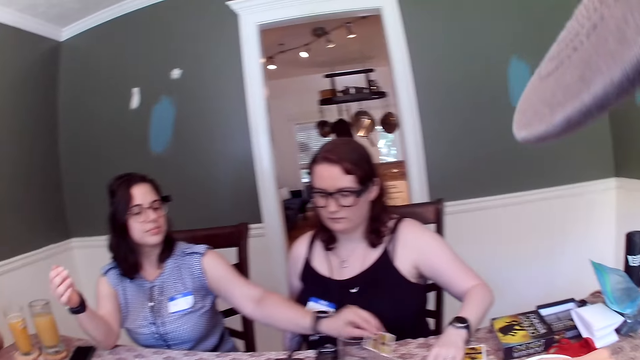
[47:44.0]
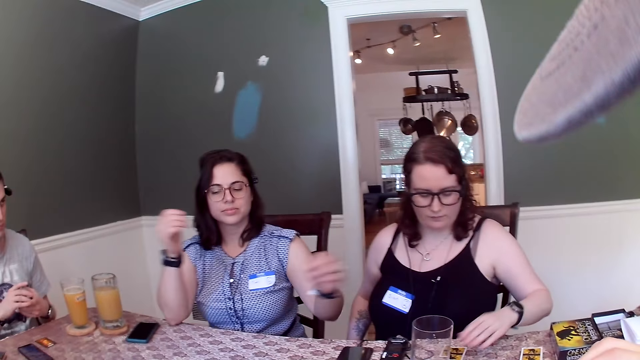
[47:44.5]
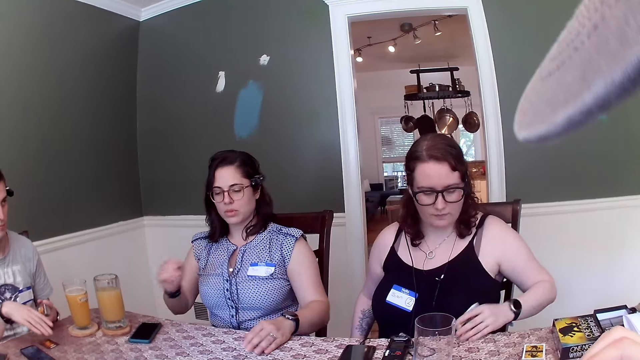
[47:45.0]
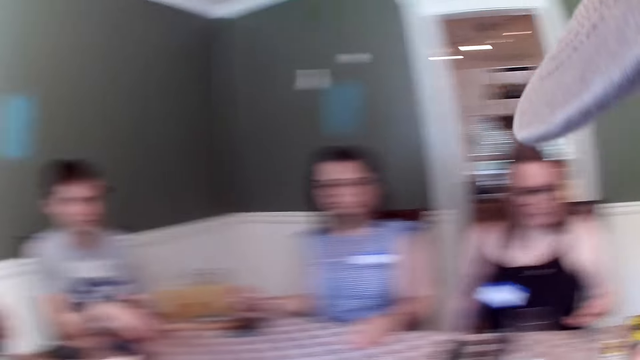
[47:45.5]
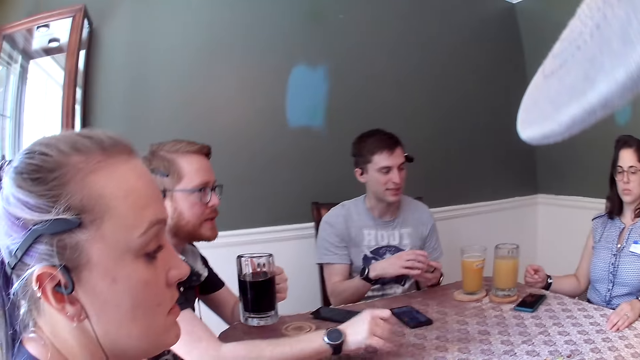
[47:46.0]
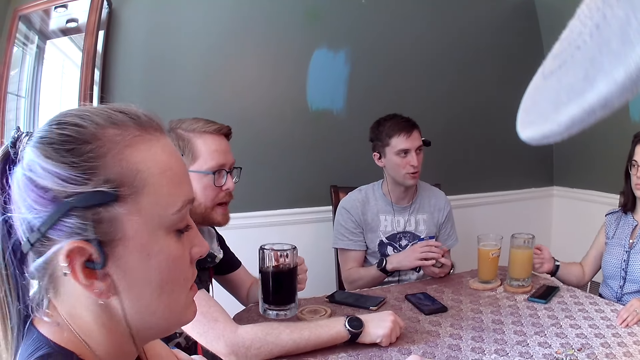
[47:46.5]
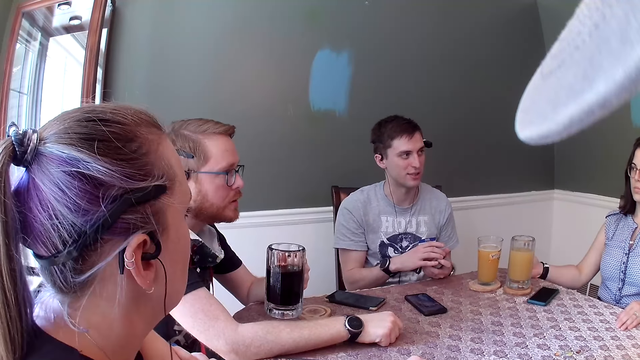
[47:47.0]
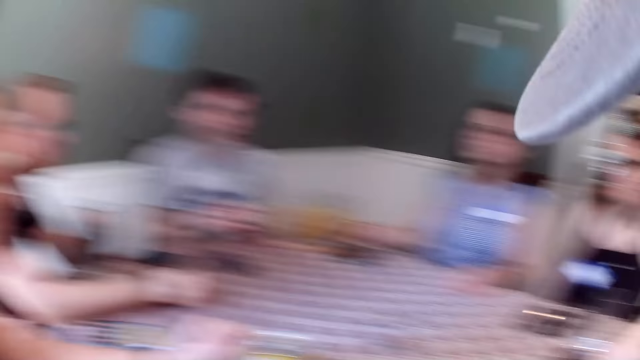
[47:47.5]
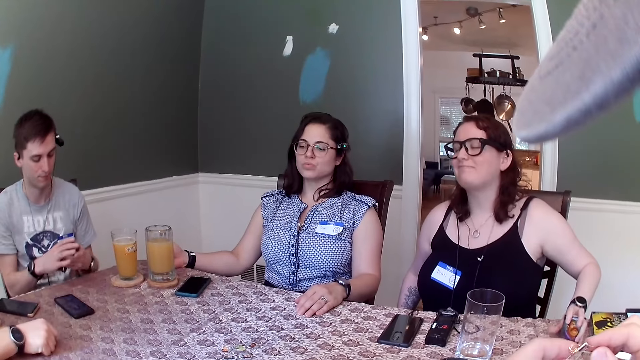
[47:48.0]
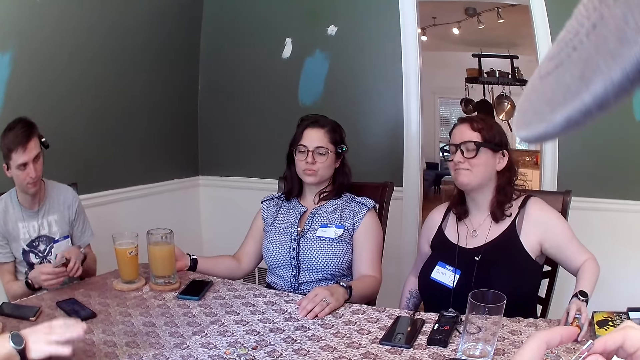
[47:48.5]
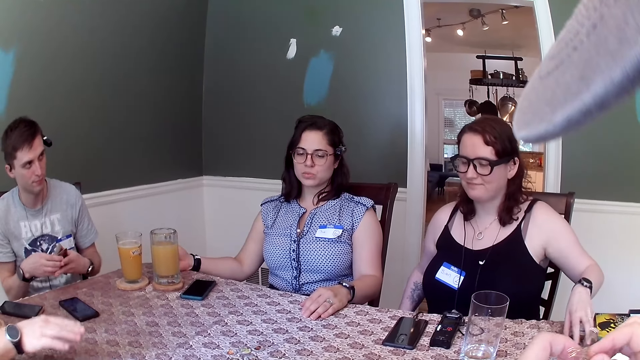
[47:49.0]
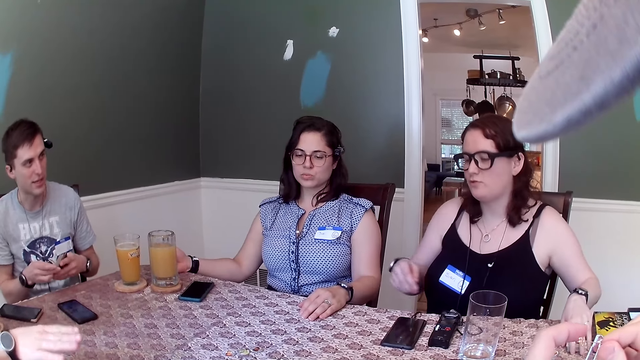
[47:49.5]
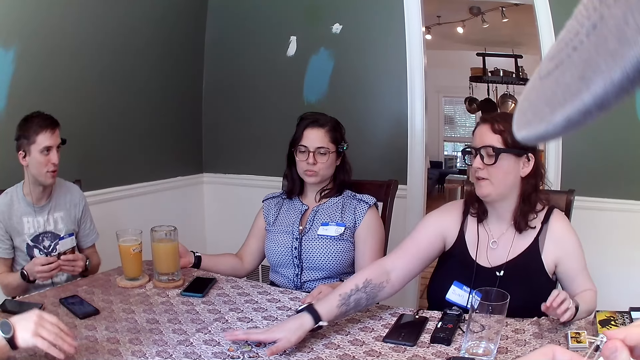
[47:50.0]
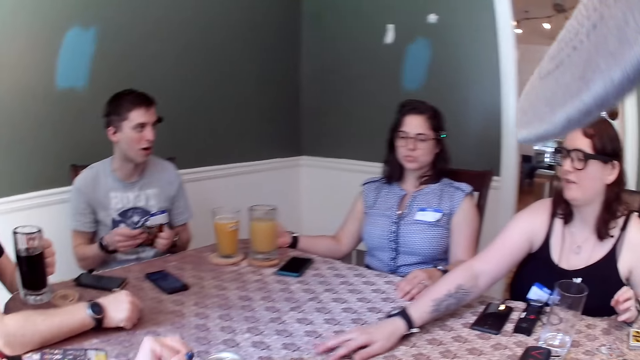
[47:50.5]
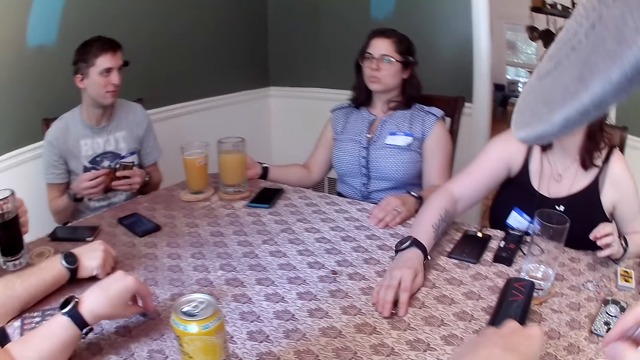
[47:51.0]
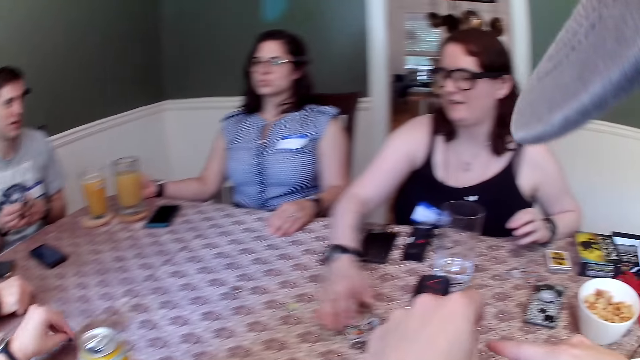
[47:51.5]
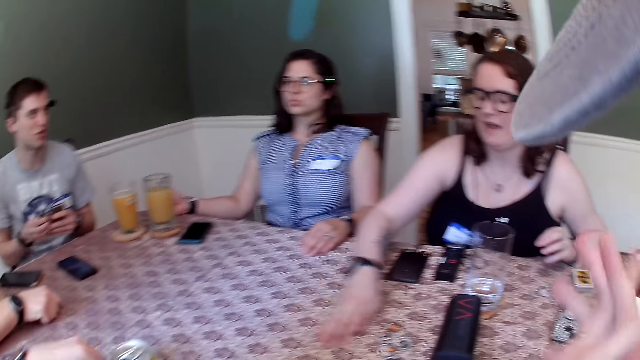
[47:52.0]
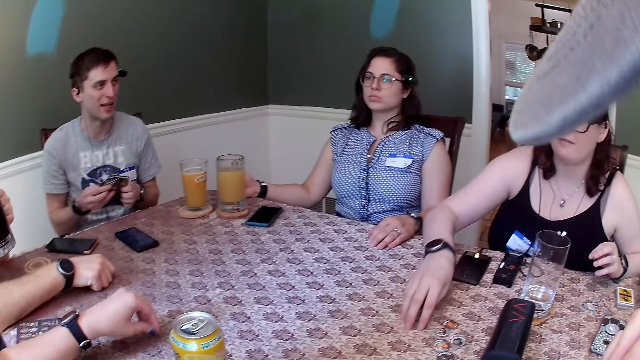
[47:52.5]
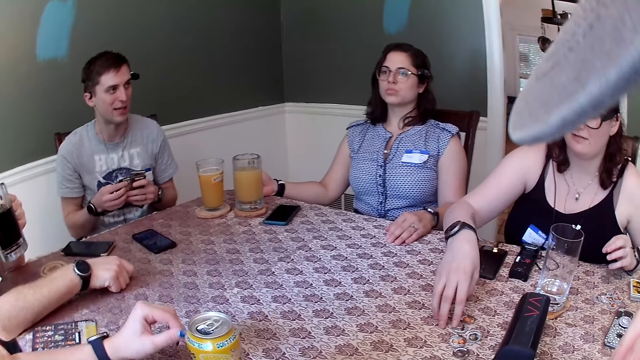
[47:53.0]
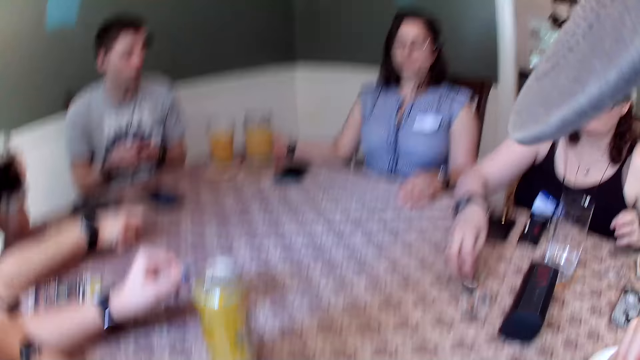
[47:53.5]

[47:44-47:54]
A woman places the game card in her left hand on the dining table. Another woman picks game cards on the dining table with her left hand. A man picks game cards on the dining table with his right hand. The other woman places the game card in her left hand on the dining table. The man shuffles card games with both his hands. The other woman moves the game chips across the dining table with her right hand.

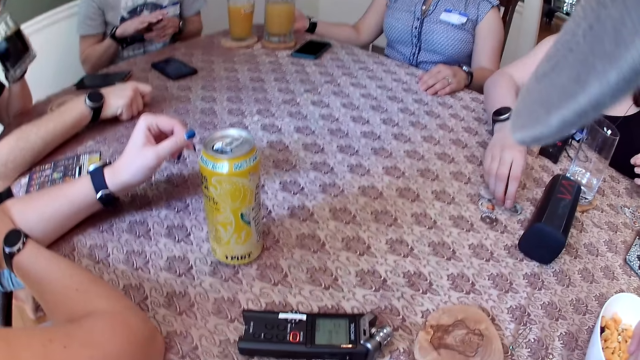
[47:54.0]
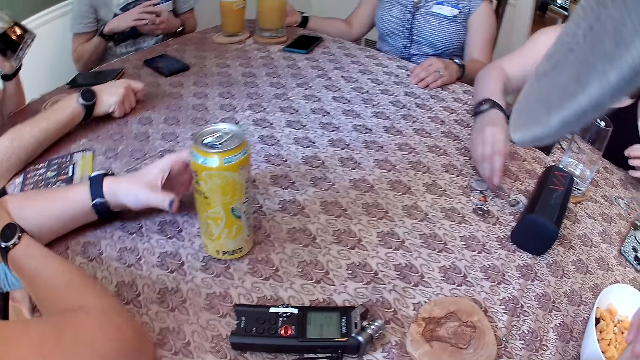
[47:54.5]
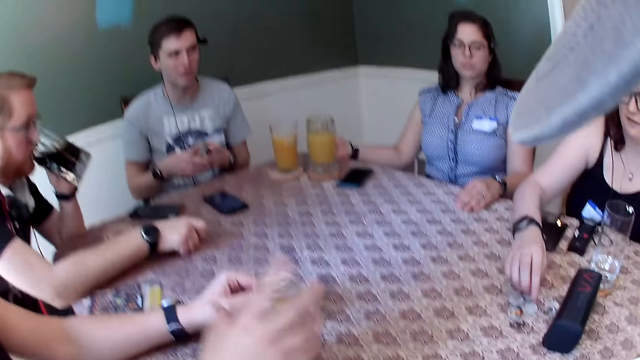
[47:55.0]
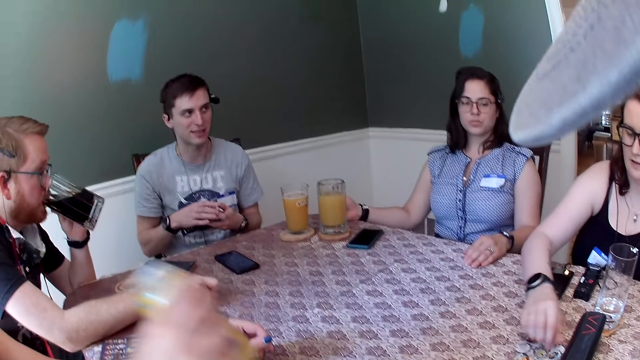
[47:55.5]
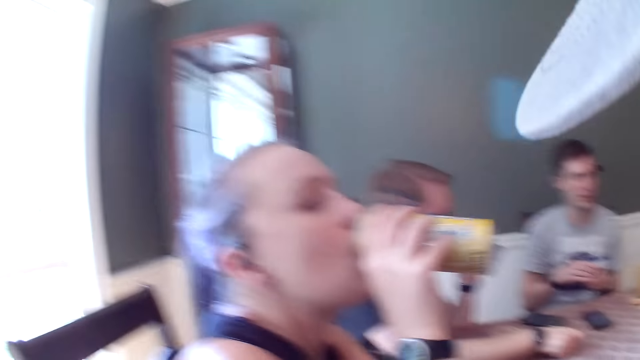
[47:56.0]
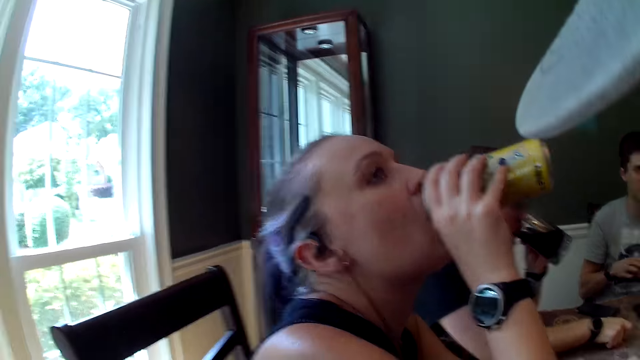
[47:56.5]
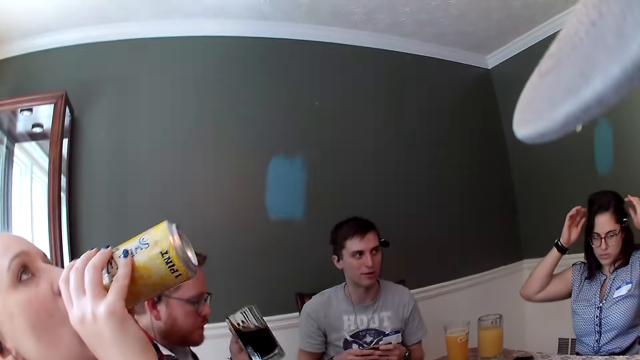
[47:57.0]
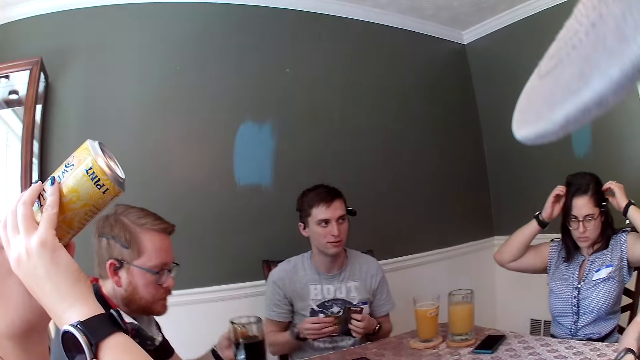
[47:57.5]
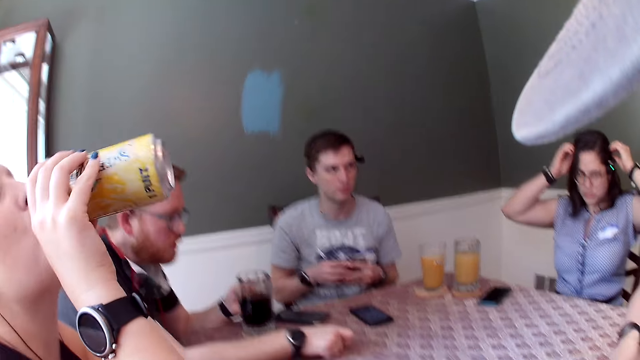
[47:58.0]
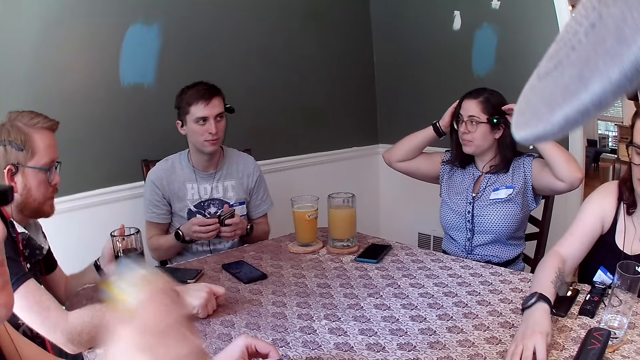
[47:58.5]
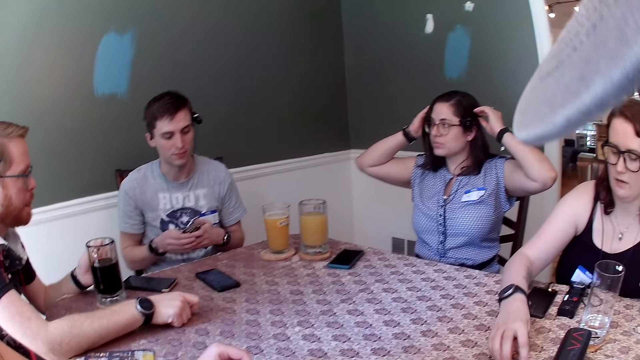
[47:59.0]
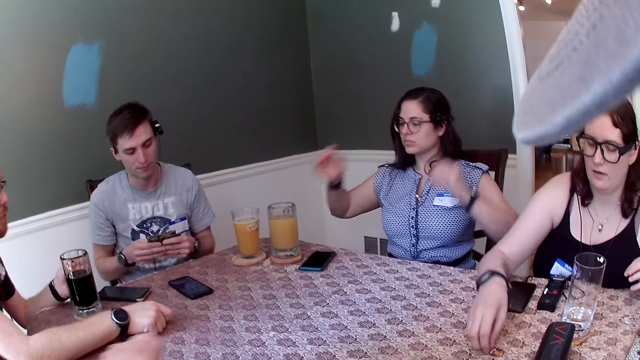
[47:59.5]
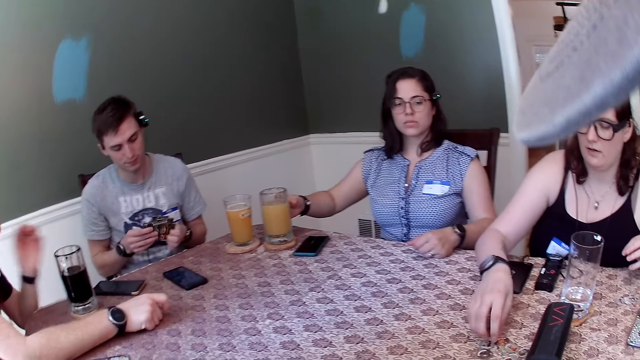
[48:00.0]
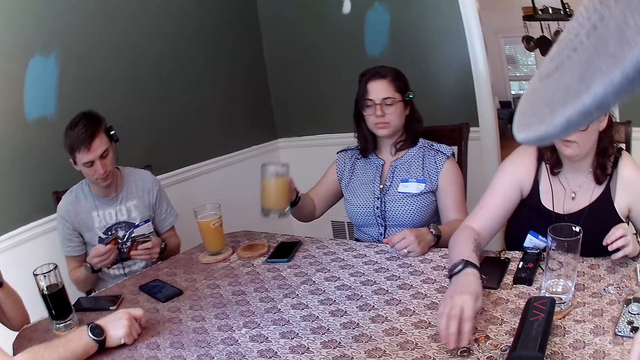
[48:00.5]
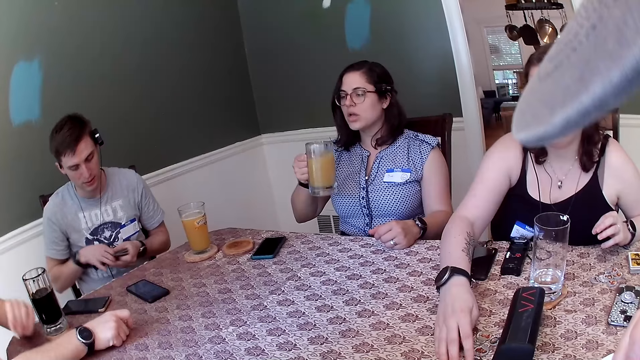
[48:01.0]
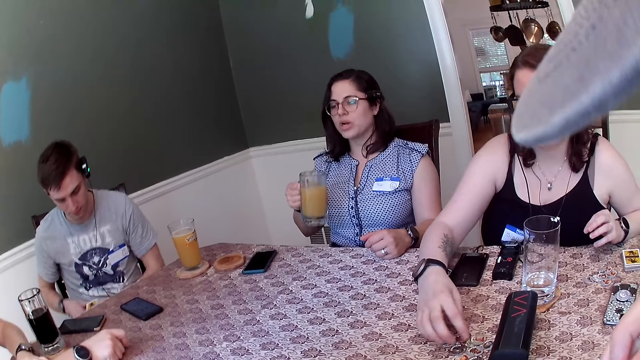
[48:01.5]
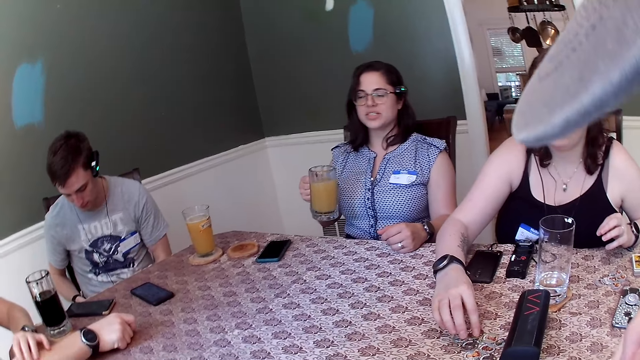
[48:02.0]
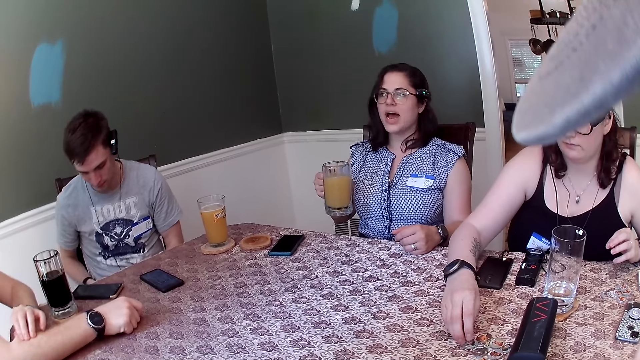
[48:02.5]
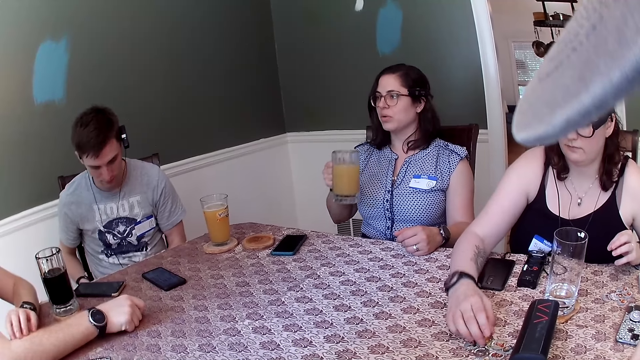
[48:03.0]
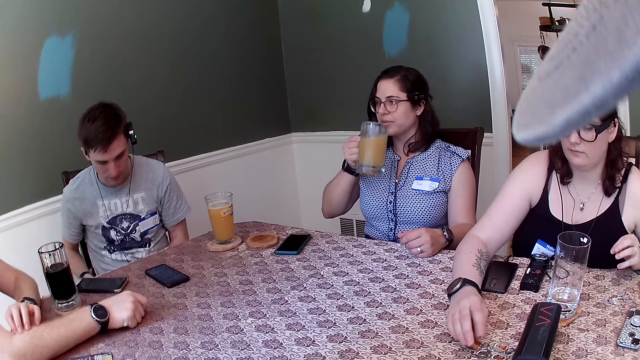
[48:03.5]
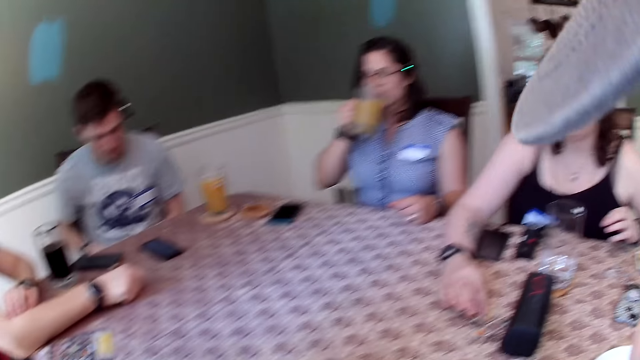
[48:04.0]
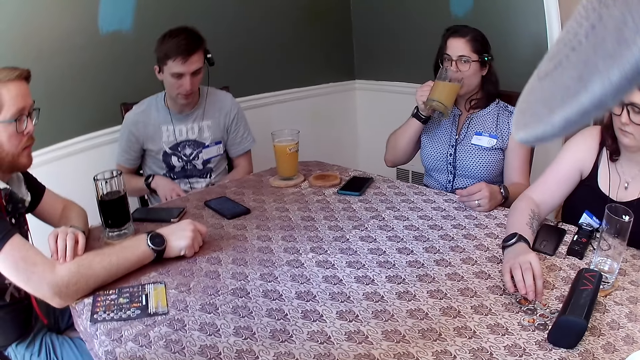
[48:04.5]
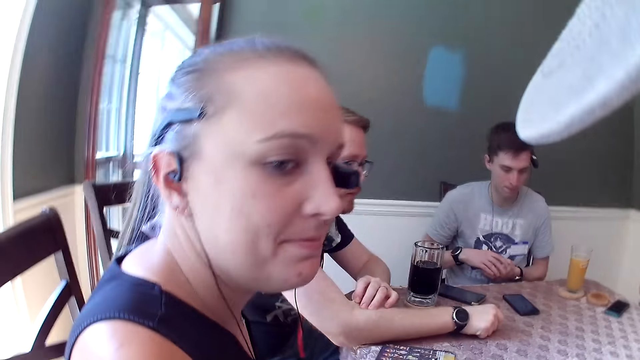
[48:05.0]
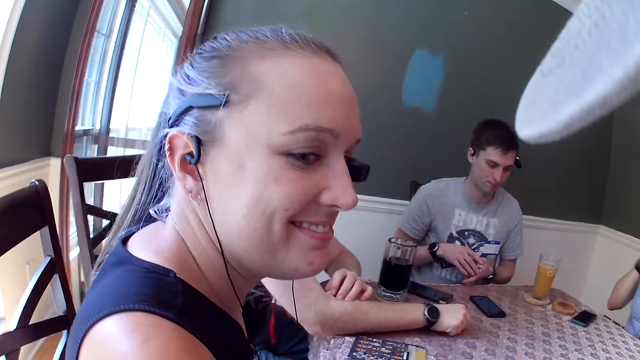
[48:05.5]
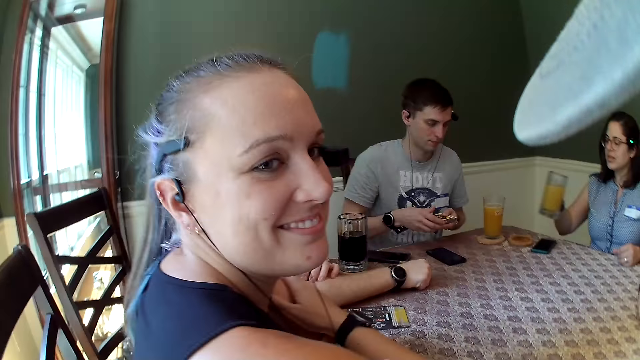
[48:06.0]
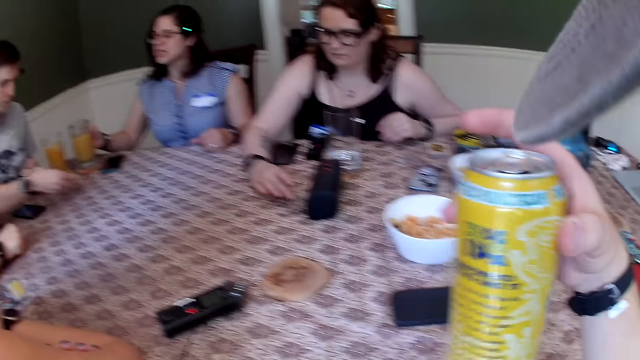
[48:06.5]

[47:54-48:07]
A man drinks from the glass cup in his left hand. A woman picks a soda can from the dining table with her left hand and drinks from the soda can in her right hand. Another woman touches her hair with both hands. The man places the glass cup on the dining table with his left hand. The second woman picks a glass cup on the dining table with her right hand. A third woman converses with the group of people in the dining area. The second woman drinks juice from the glass cup in her right hand.
